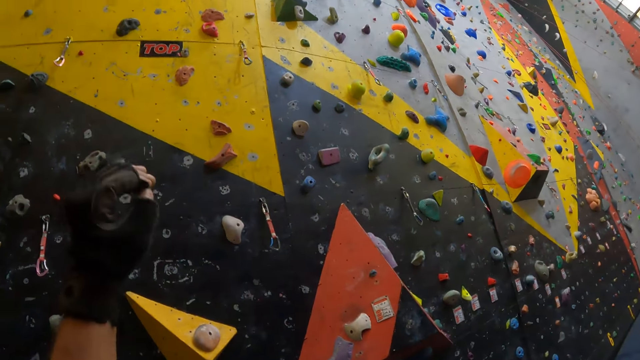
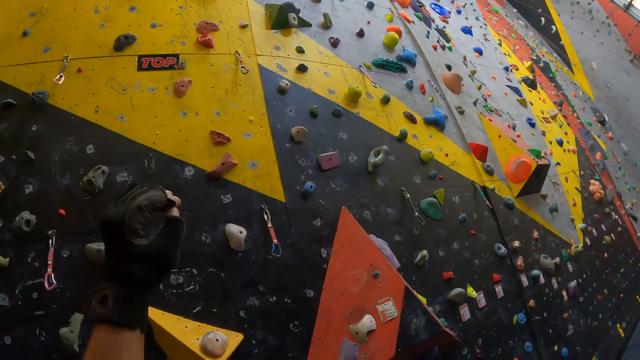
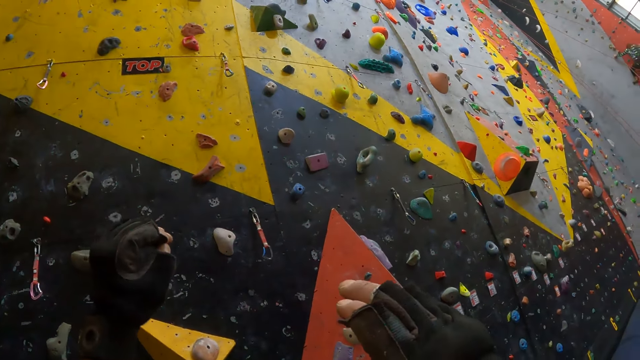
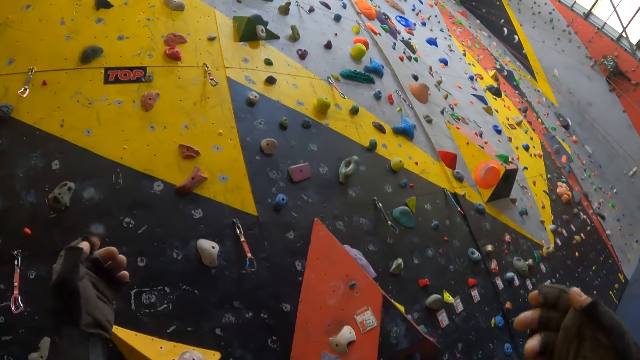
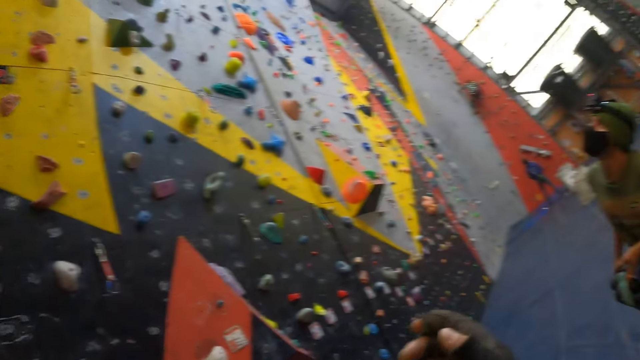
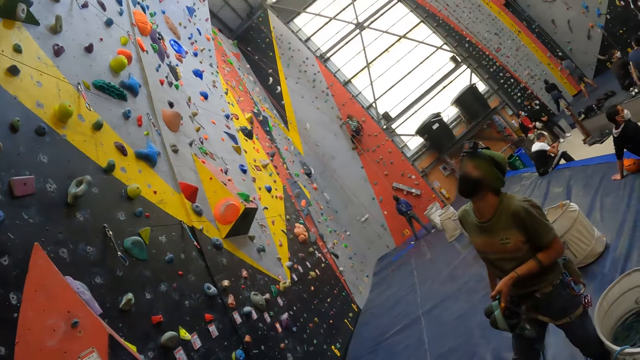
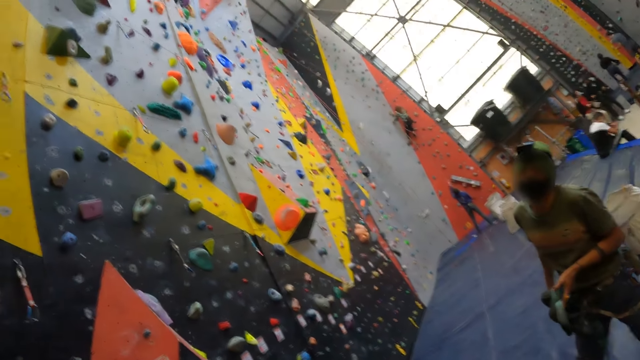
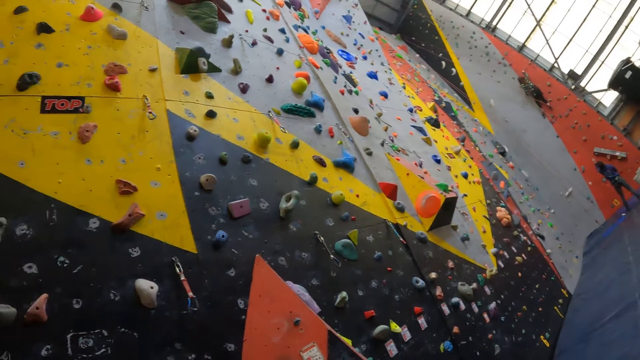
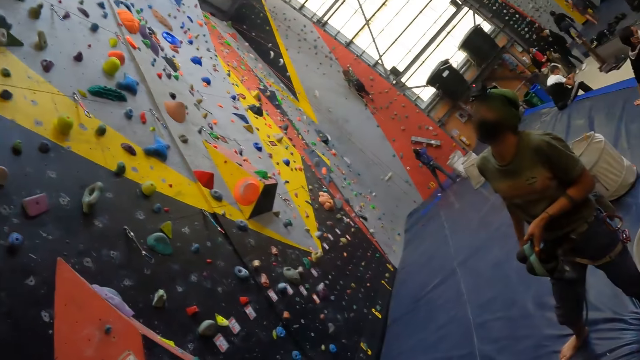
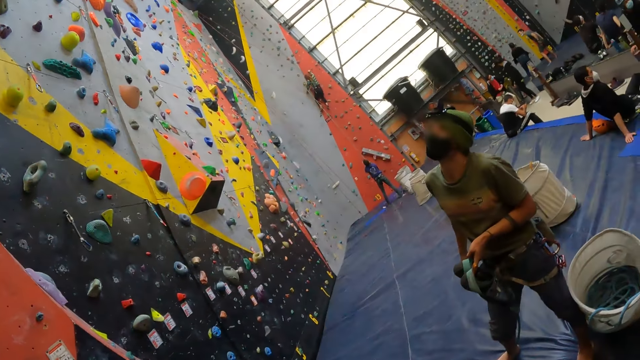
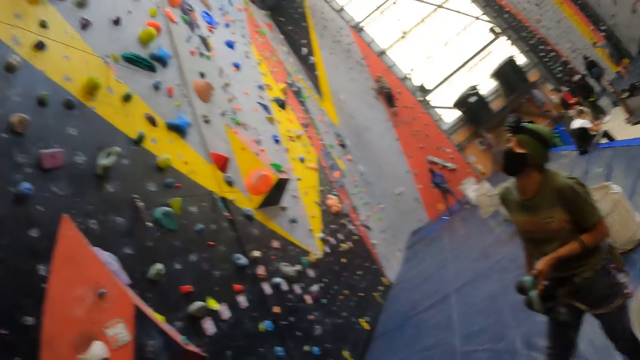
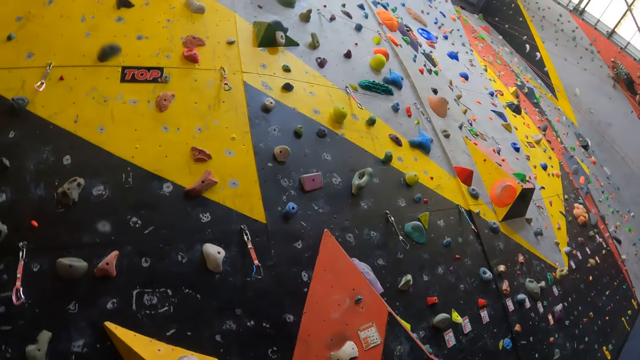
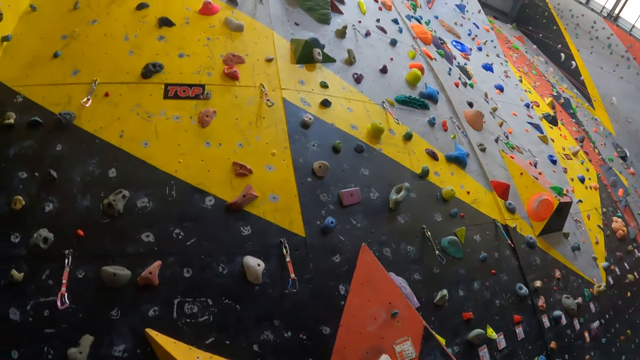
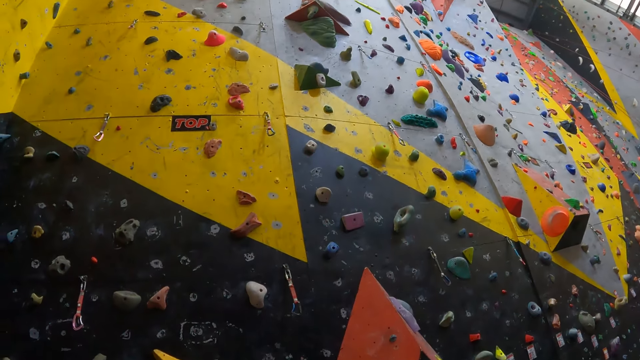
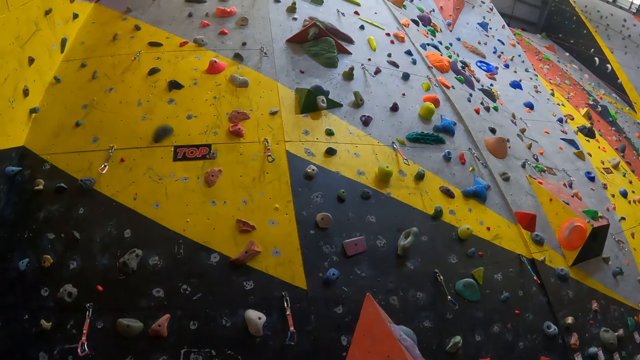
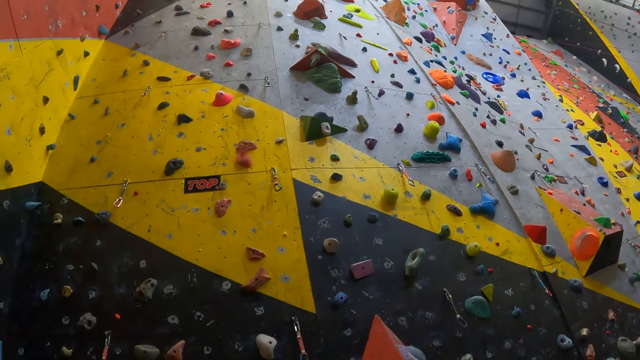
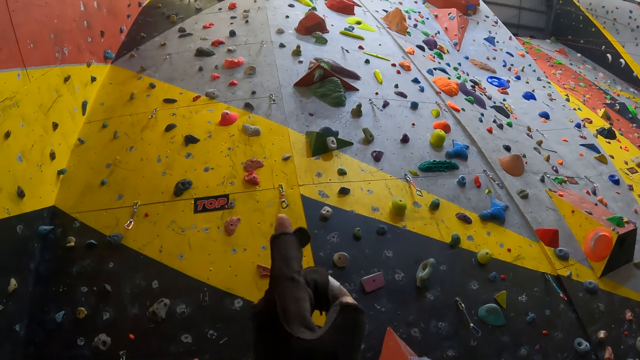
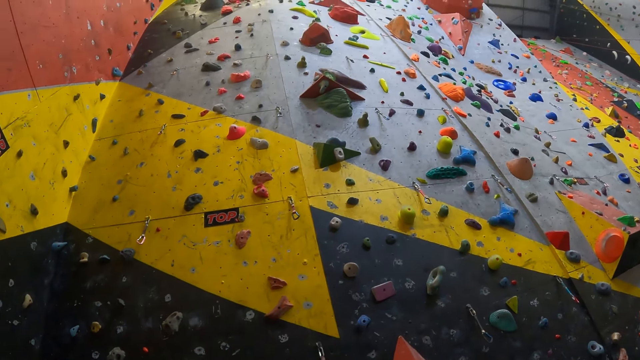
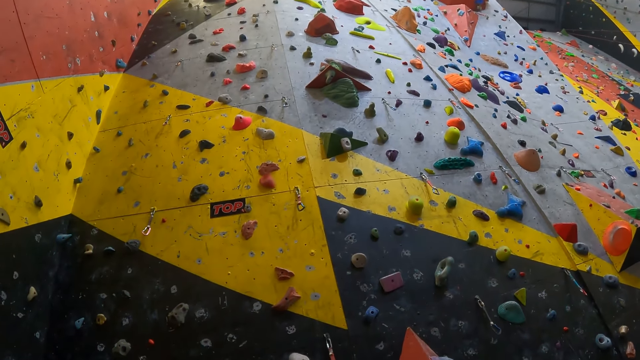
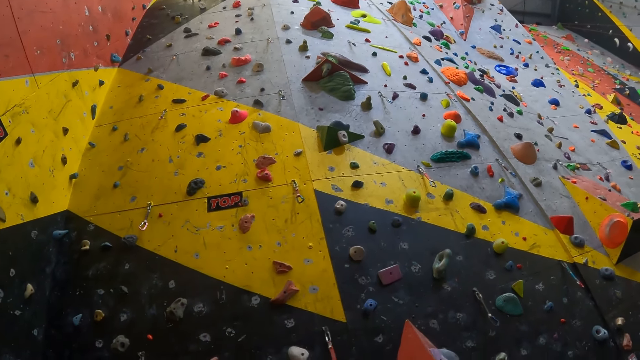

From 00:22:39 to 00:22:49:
The camera wearer points at the climbing wall.

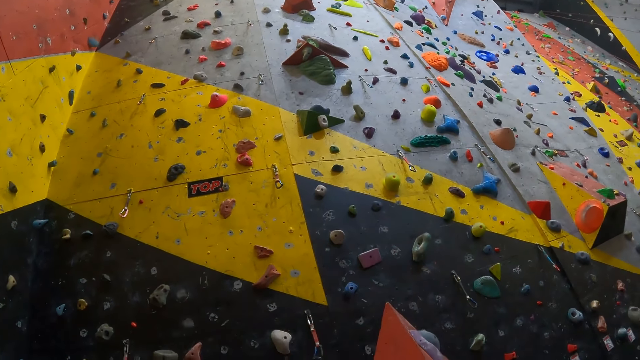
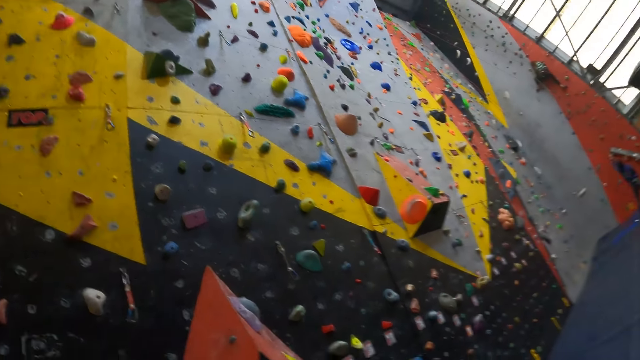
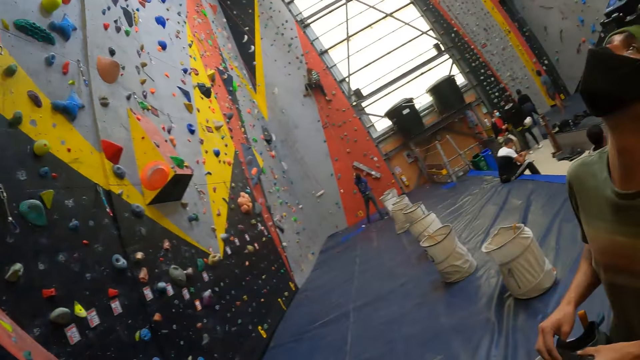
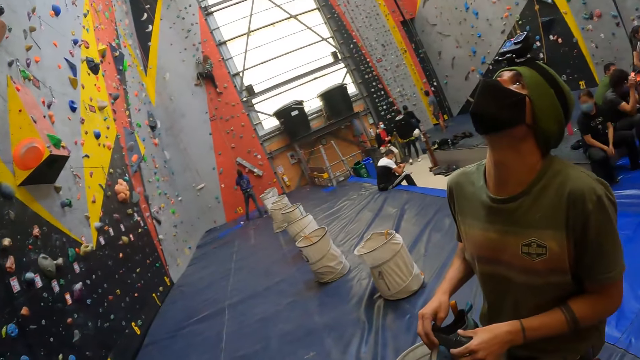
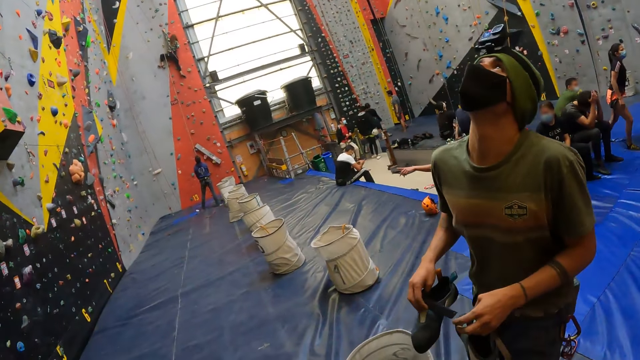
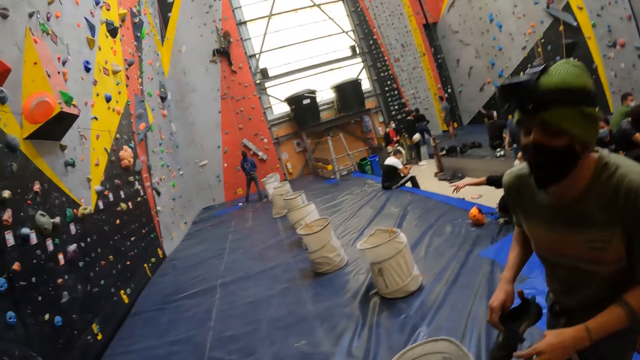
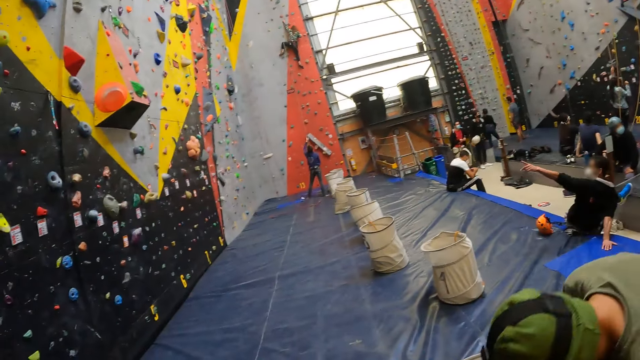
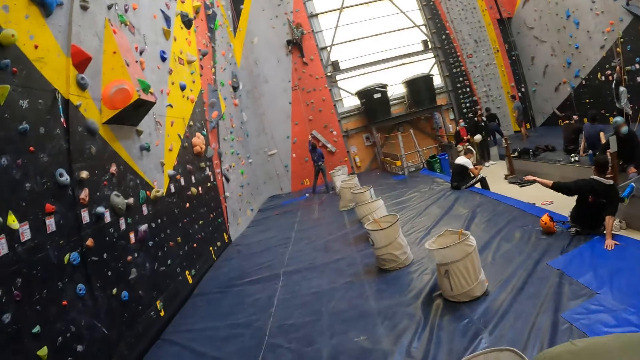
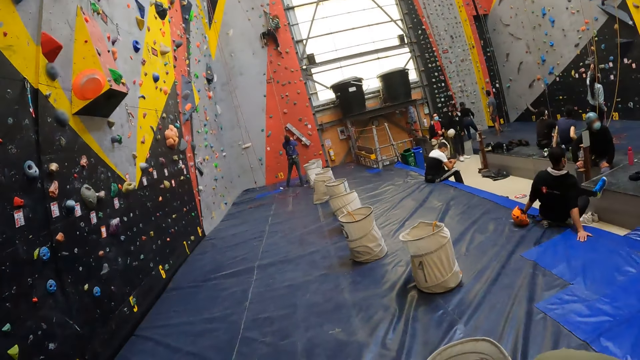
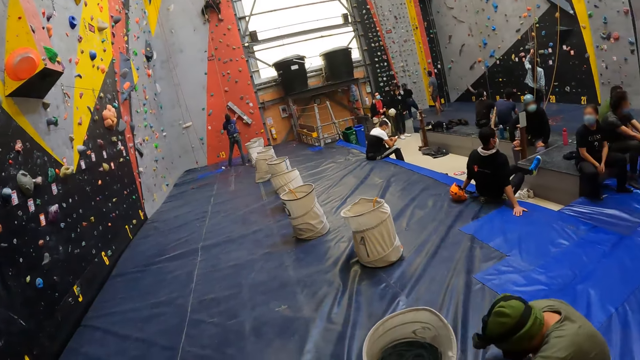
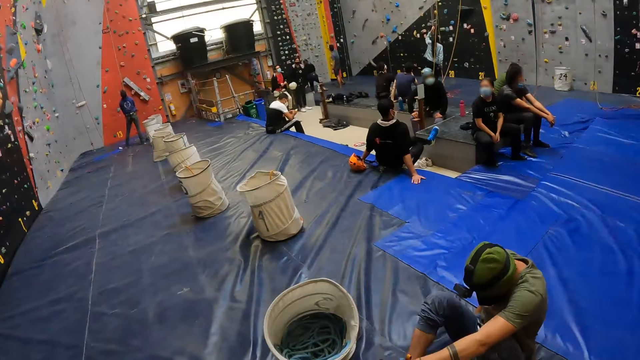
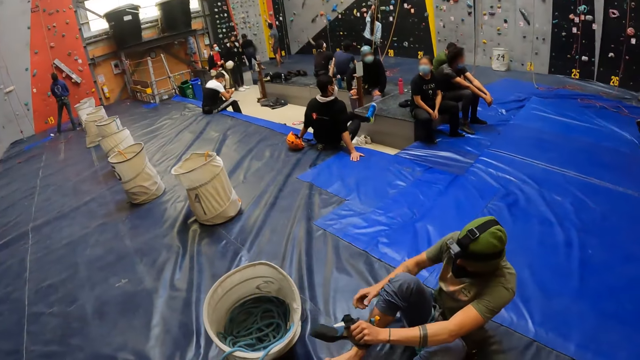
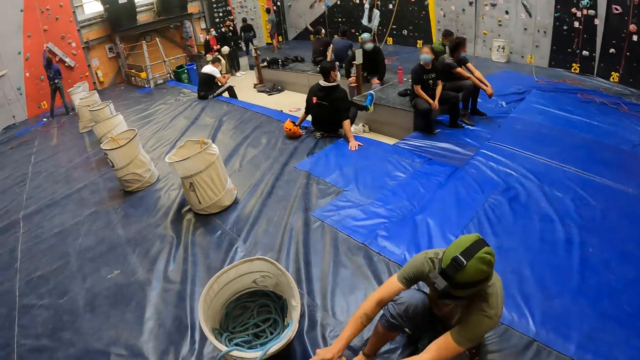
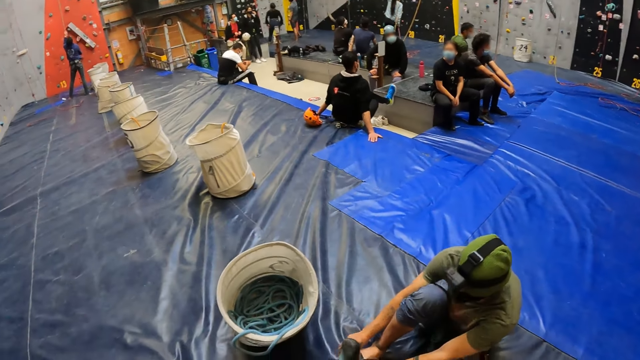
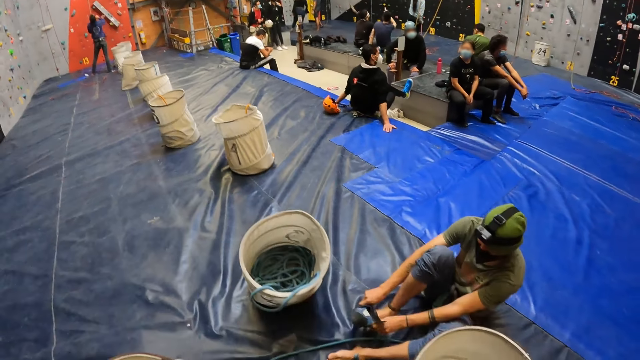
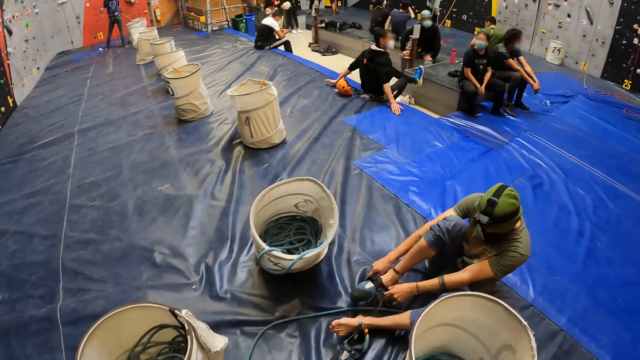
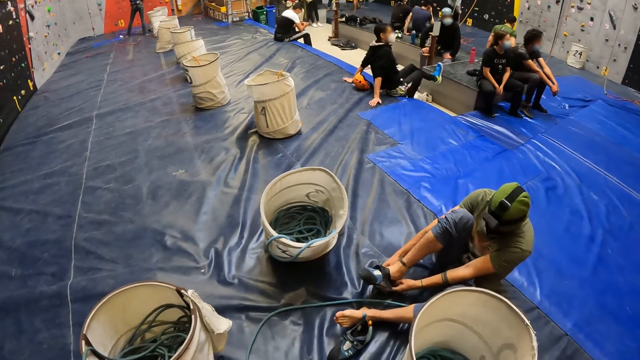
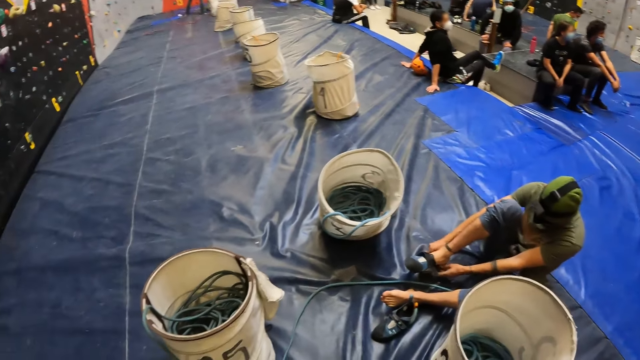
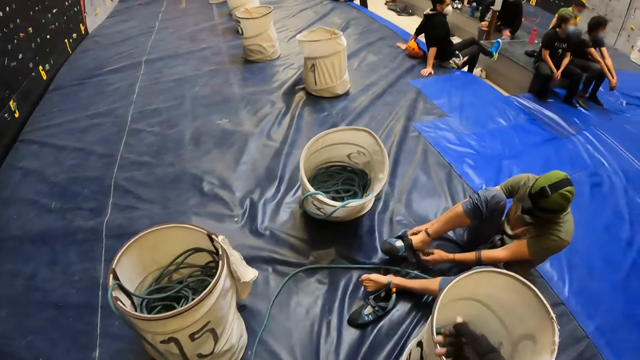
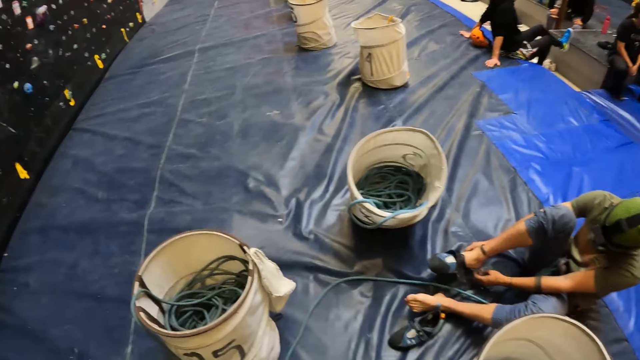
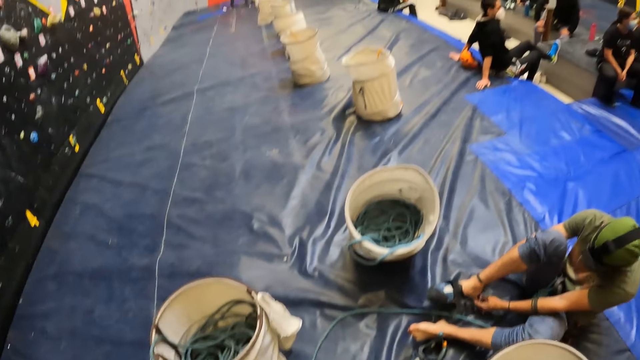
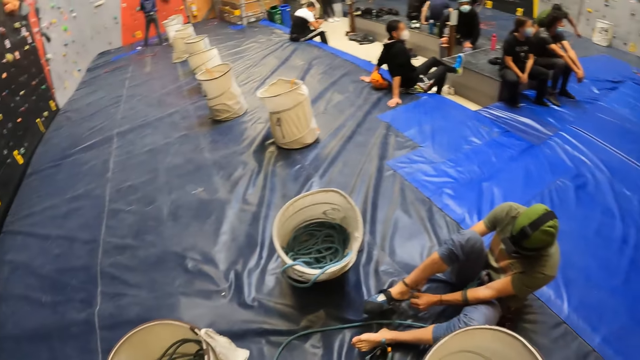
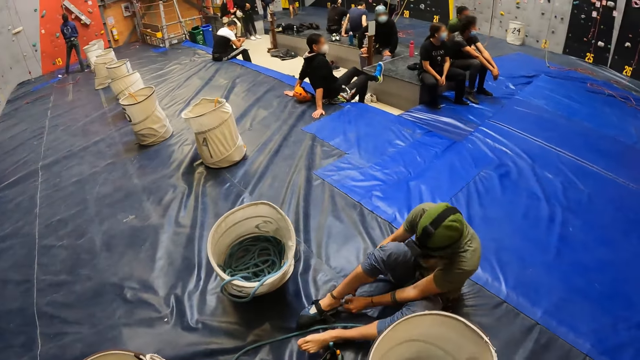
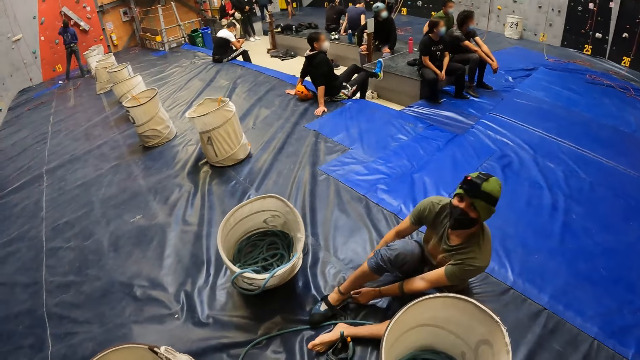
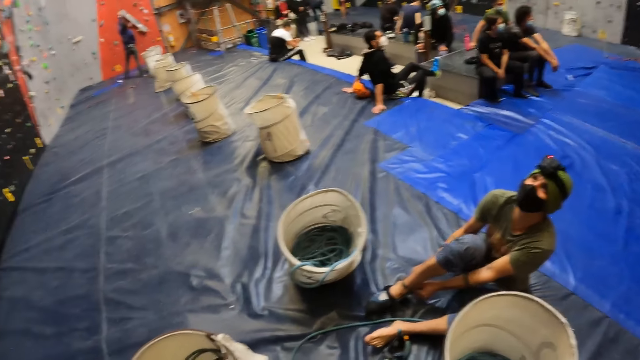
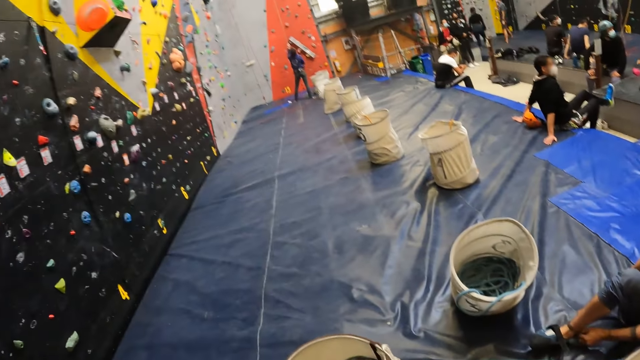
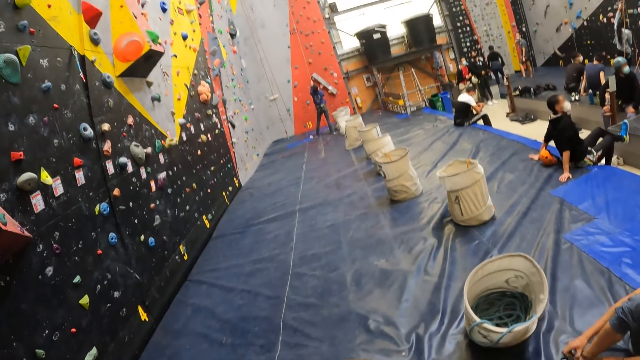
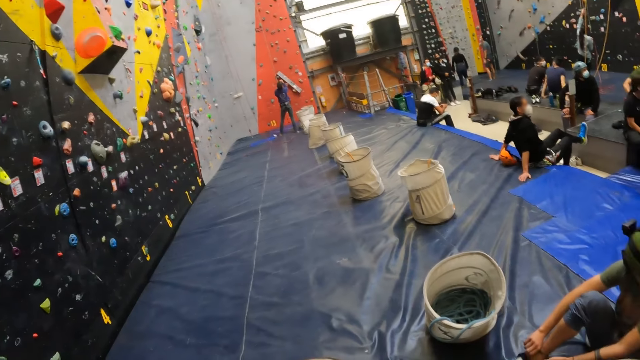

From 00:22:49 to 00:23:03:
The camera wearer looks at a man. The man sits down. The camera wearer looks at the man. The man puts on a shoe. The camera wearer looks around. They look at the colleagues. The man converses to the camera wearer.
